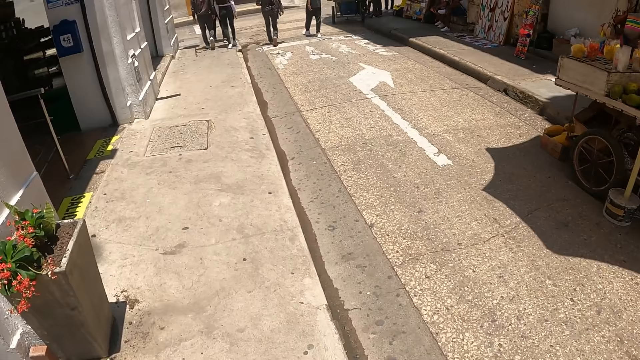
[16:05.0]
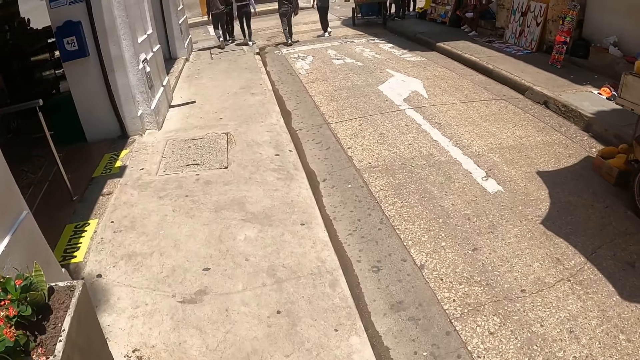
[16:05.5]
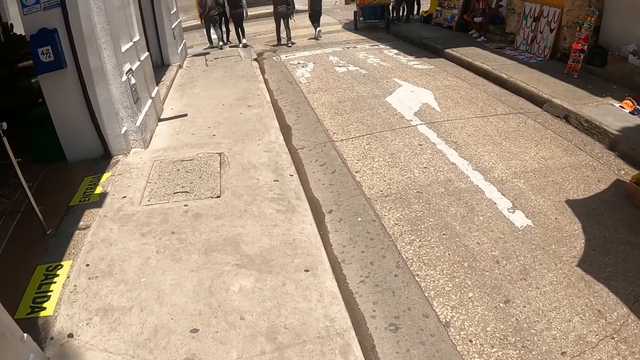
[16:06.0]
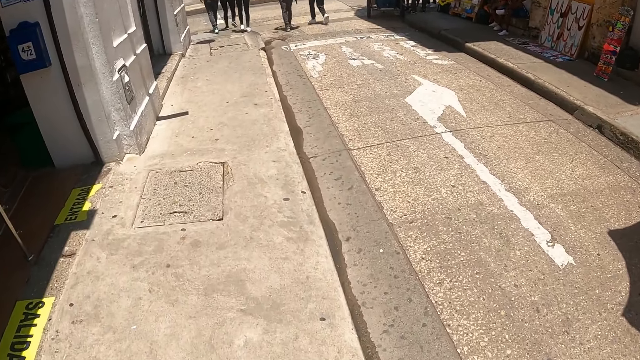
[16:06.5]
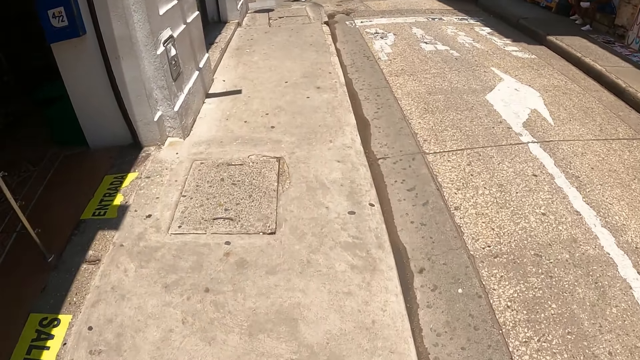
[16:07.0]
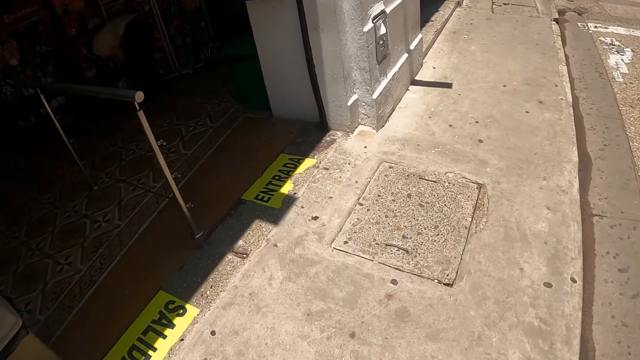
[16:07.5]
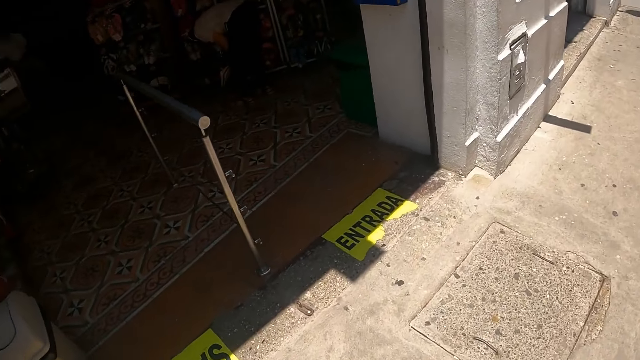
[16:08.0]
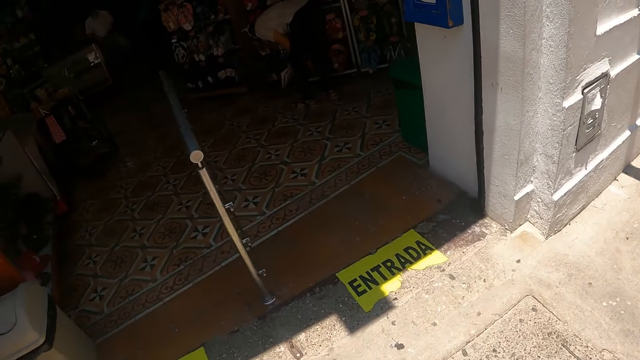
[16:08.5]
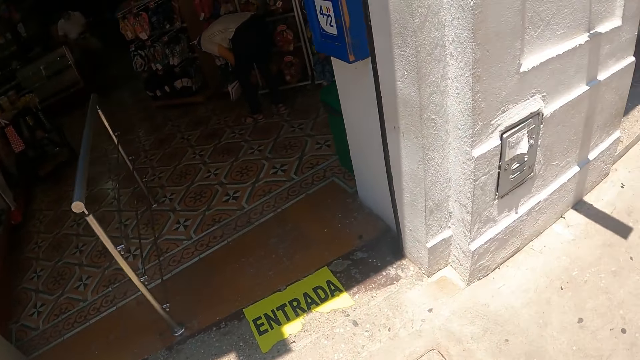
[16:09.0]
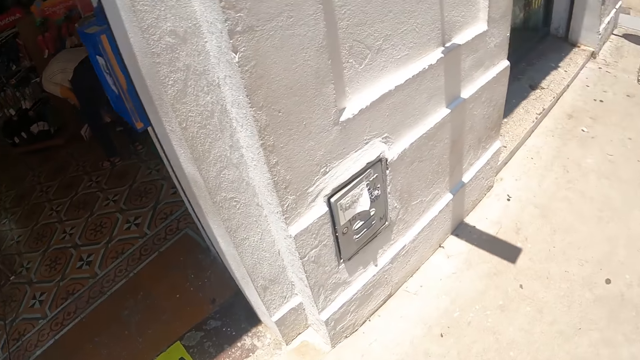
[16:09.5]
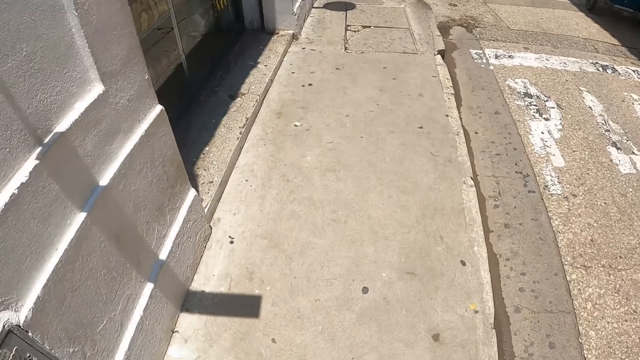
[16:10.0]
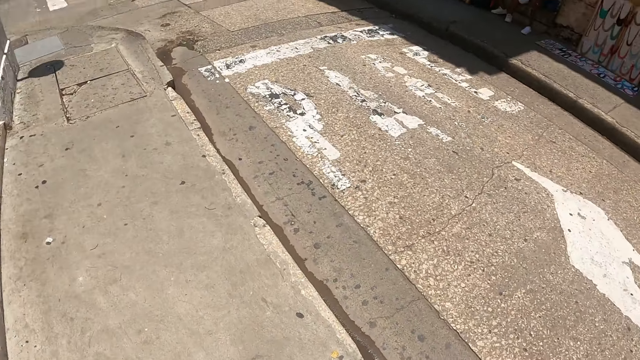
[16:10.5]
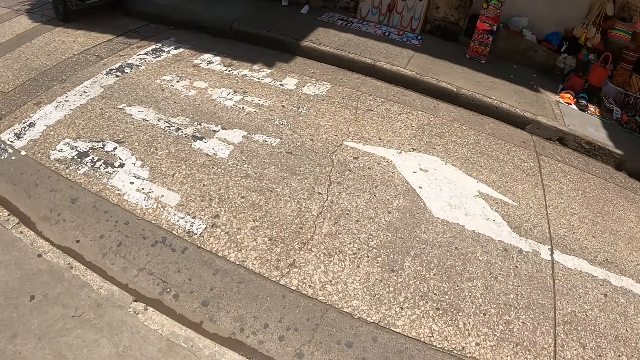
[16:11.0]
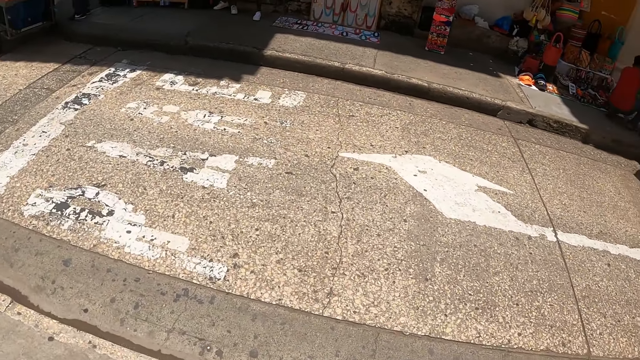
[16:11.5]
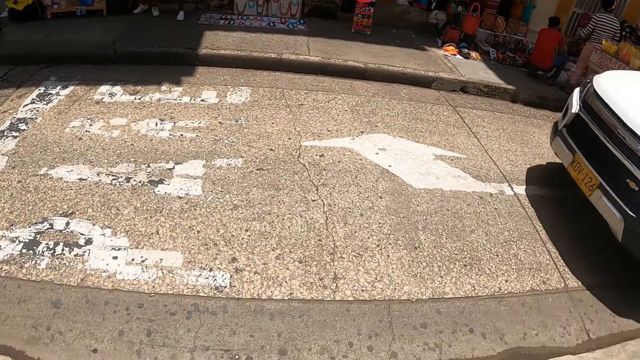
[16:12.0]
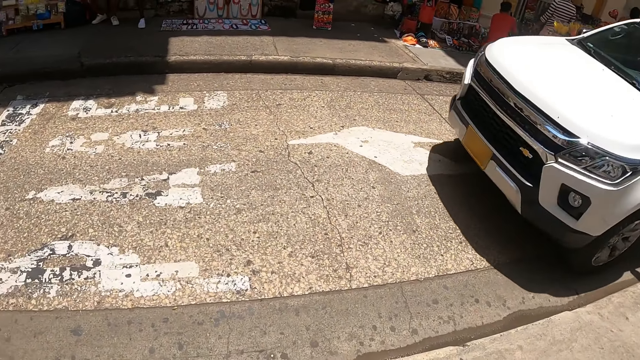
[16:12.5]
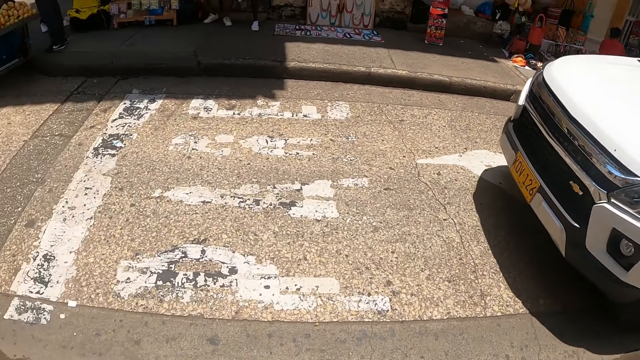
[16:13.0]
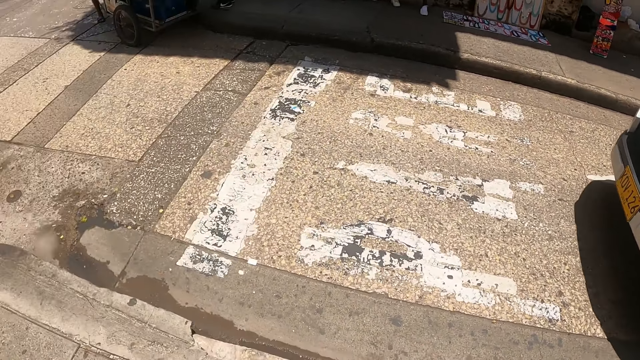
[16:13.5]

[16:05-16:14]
The camera wearer looks aside.

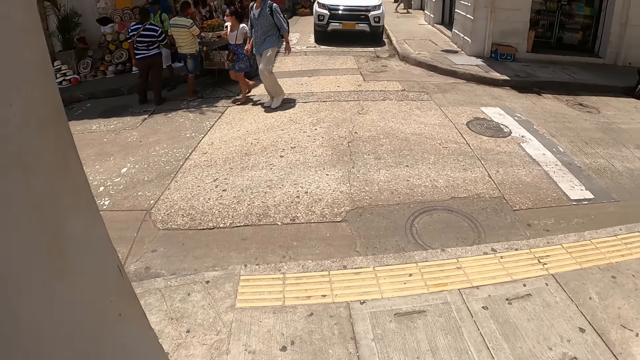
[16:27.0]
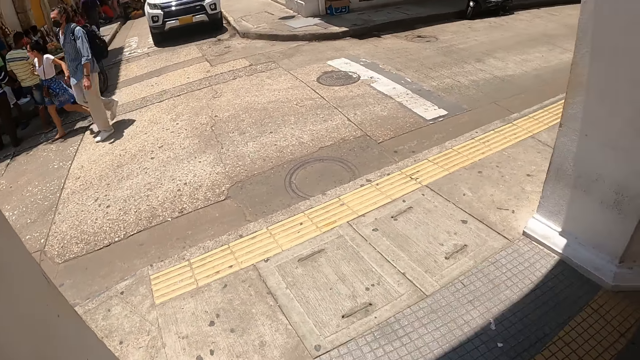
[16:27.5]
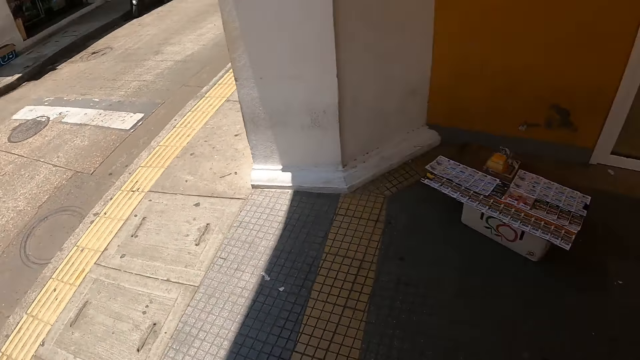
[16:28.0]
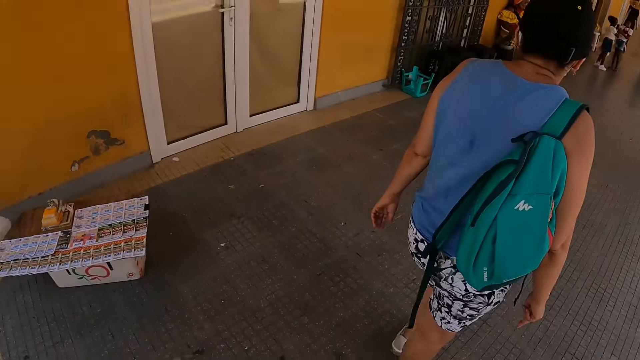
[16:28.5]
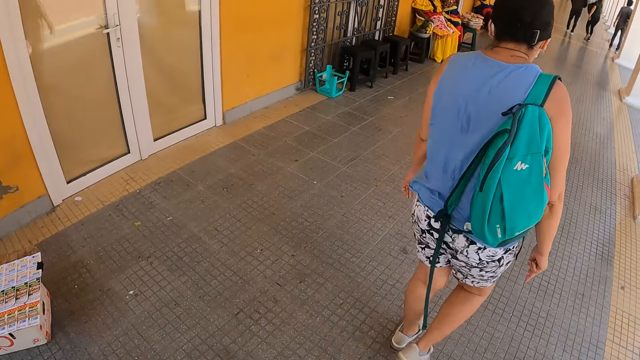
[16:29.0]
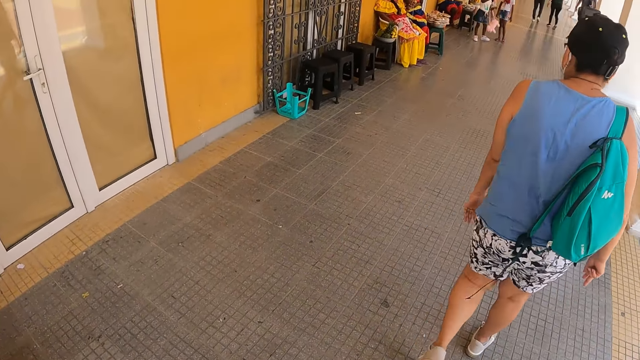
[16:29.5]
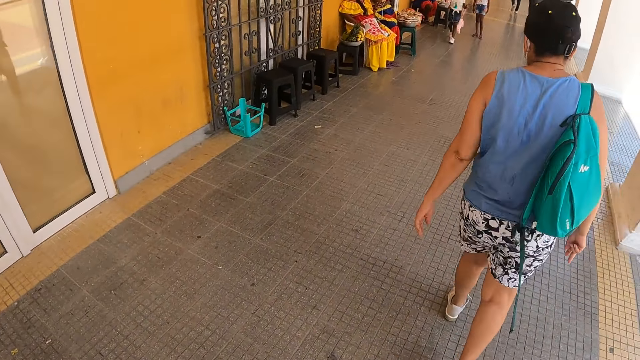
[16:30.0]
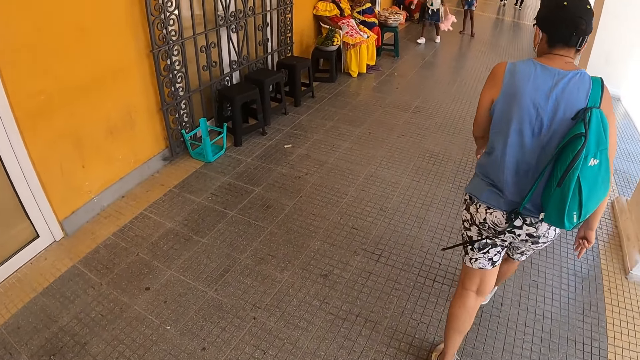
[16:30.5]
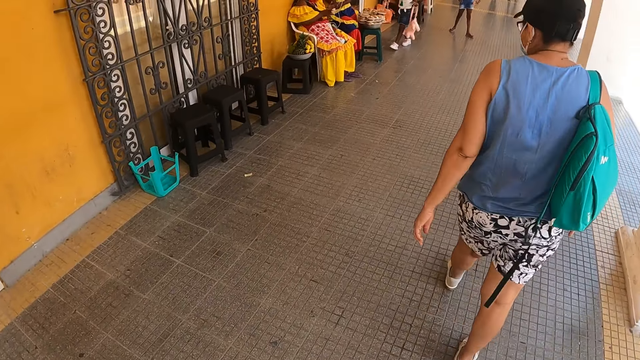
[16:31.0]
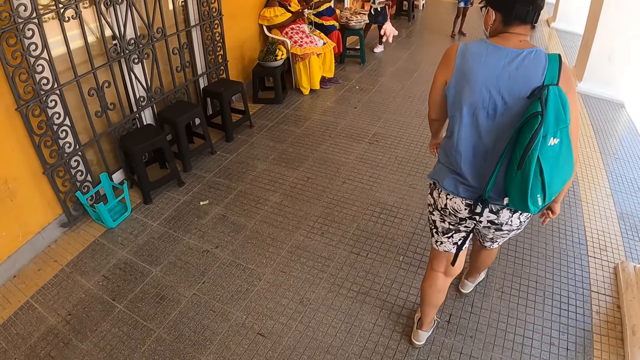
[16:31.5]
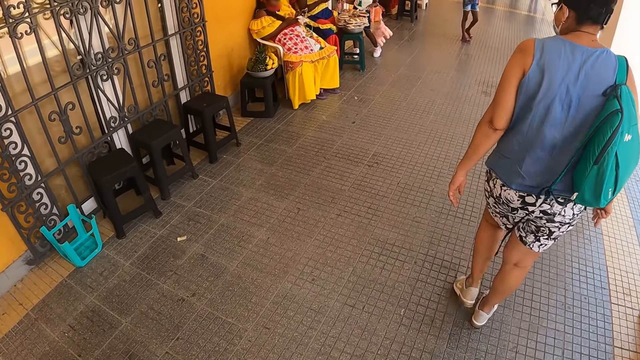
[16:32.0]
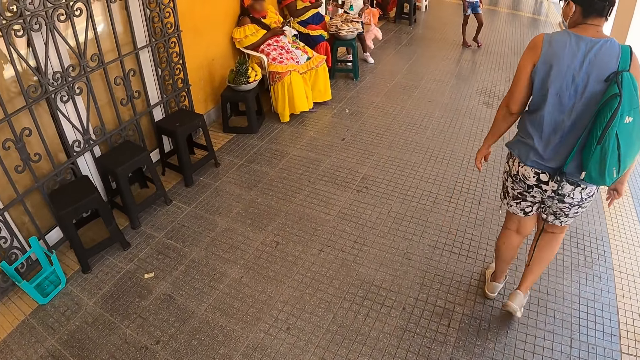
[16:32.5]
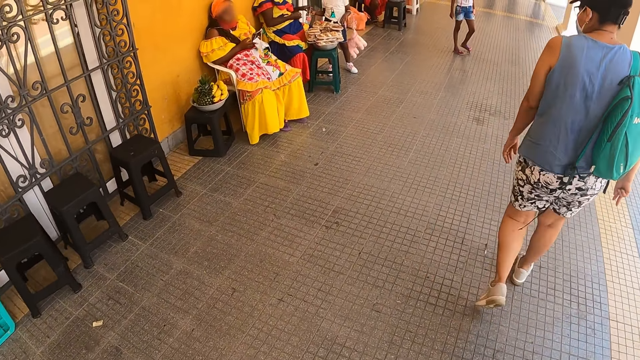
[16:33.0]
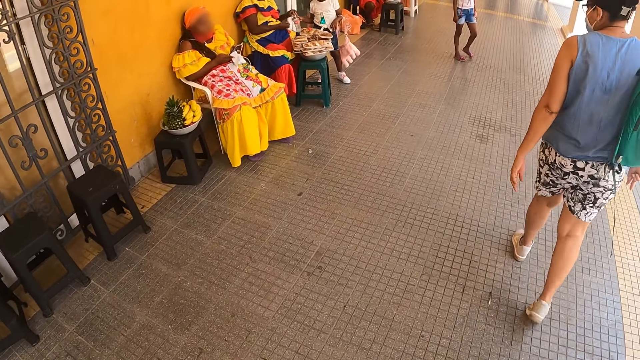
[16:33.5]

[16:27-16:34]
A lady walks on the streets.

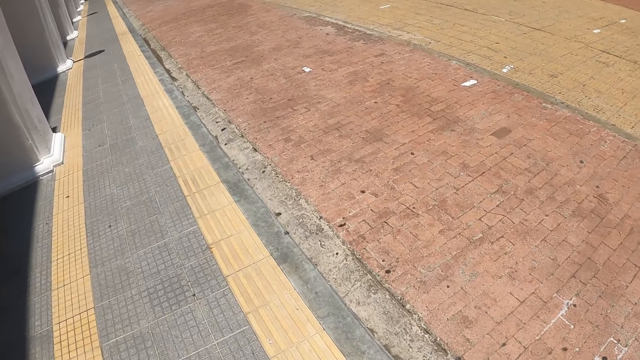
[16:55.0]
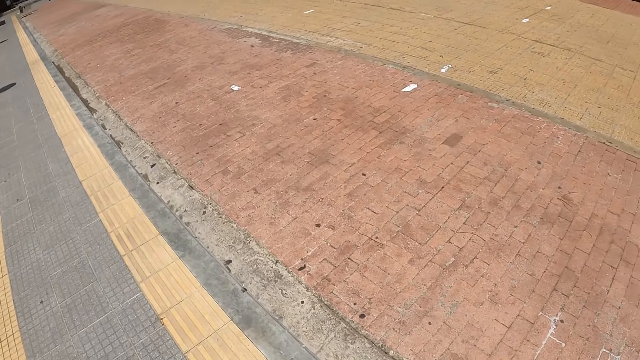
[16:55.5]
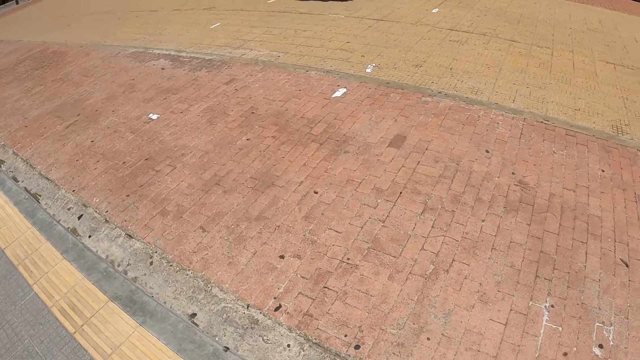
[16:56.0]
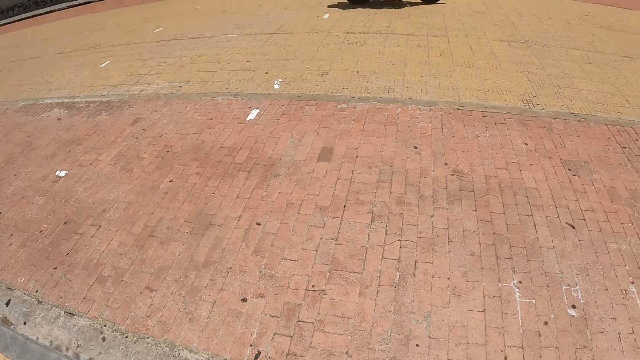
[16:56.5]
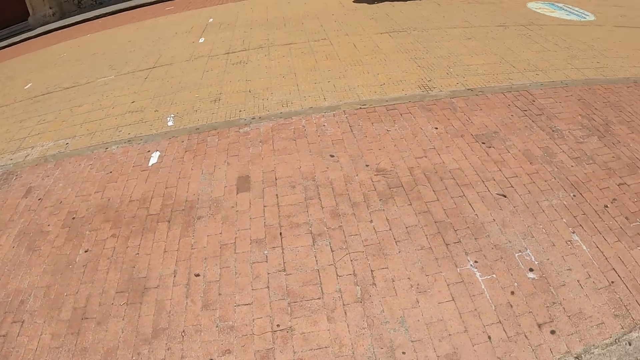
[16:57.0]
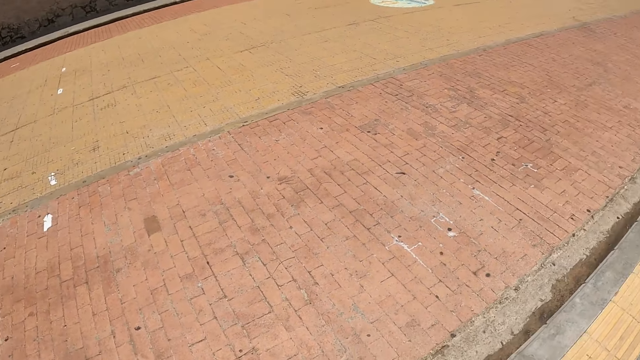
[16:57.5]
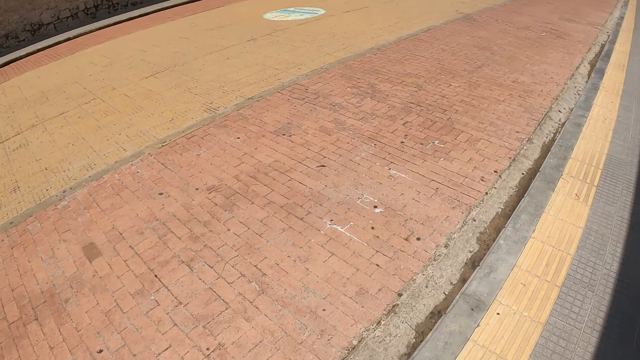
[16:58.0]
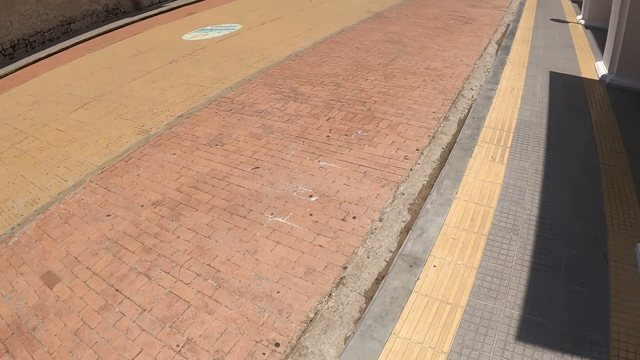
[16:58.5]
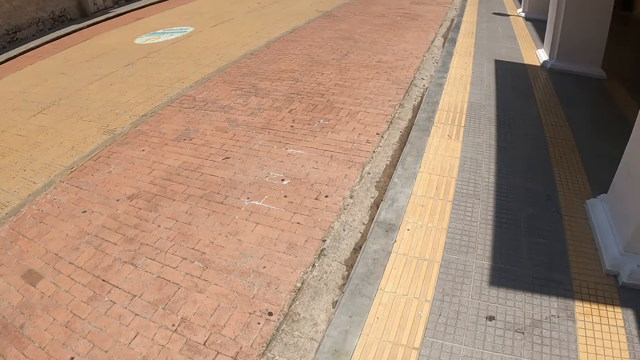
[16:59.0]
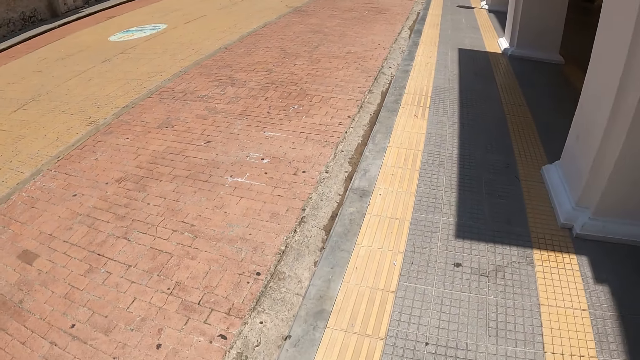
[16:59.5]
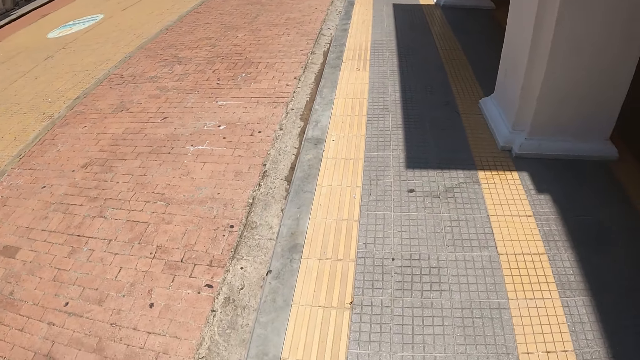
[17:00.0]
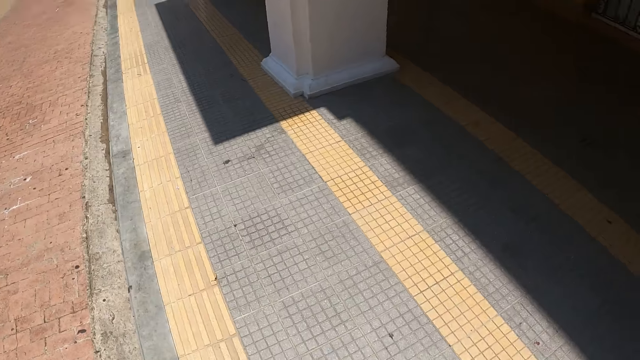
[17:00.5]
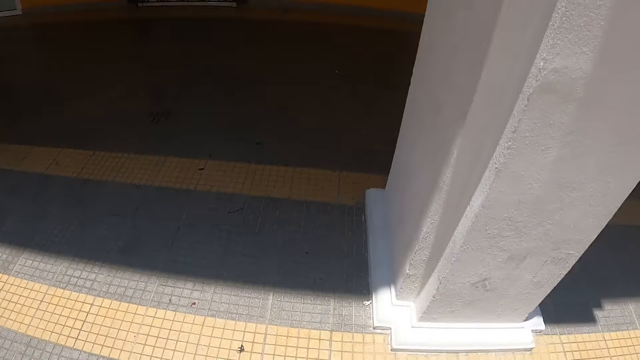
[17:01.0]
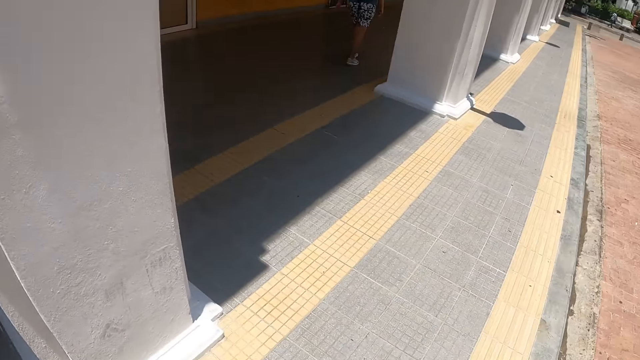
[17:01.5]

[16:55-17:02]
The camera wearer looks around.
